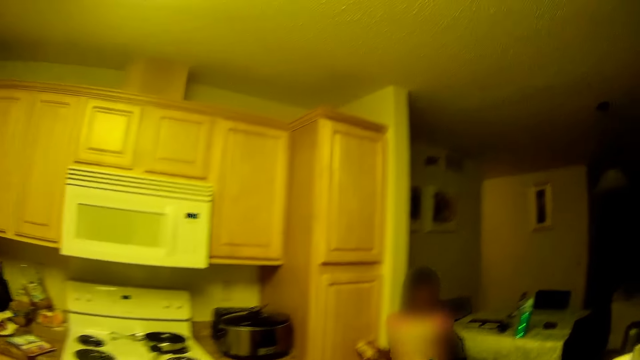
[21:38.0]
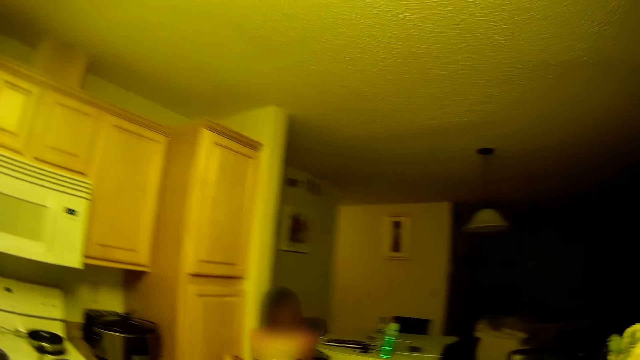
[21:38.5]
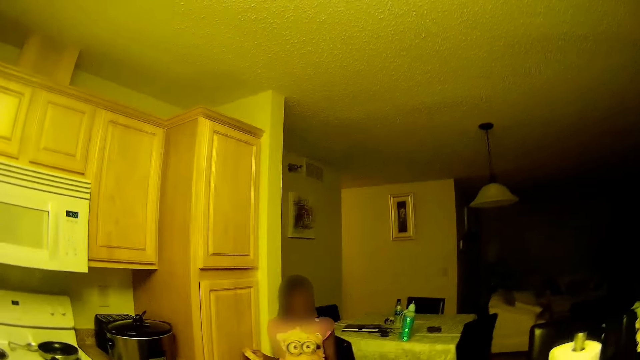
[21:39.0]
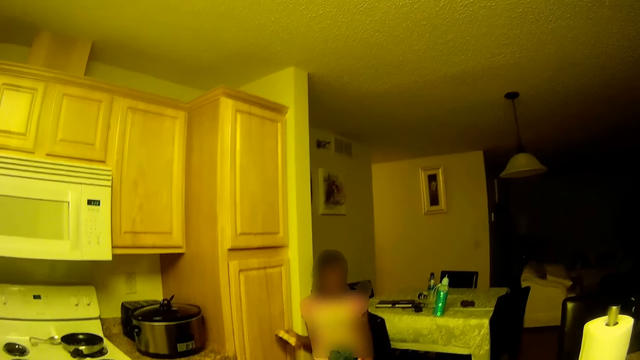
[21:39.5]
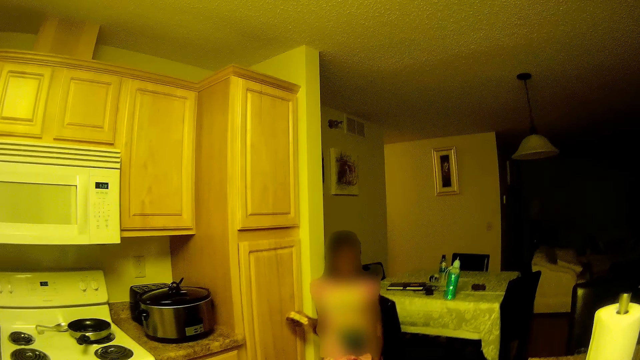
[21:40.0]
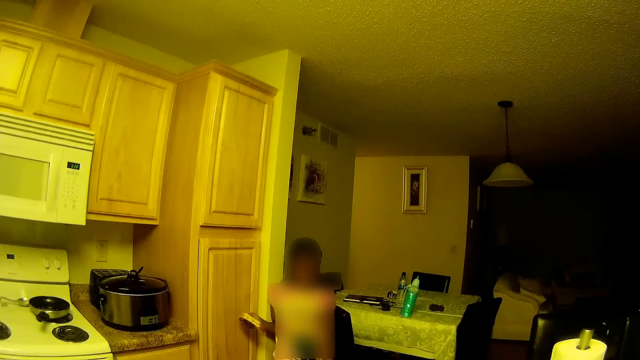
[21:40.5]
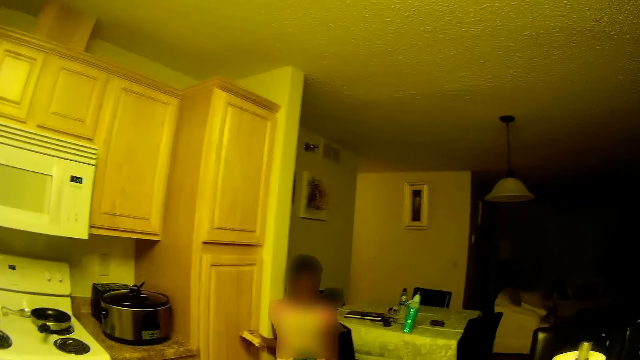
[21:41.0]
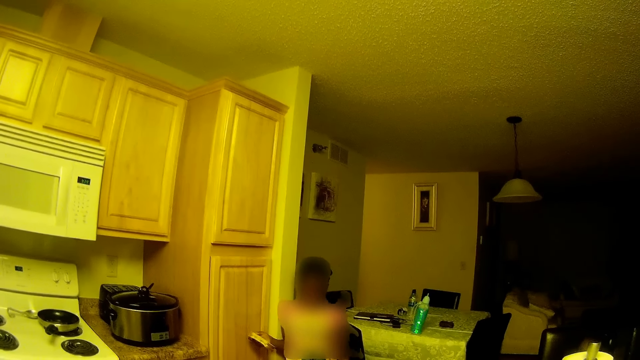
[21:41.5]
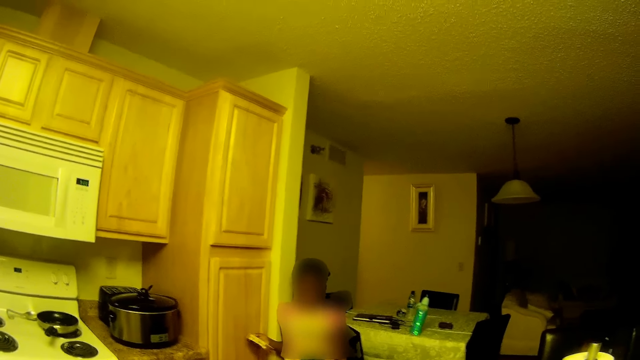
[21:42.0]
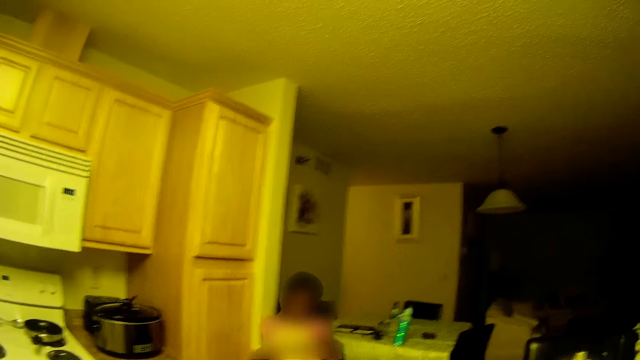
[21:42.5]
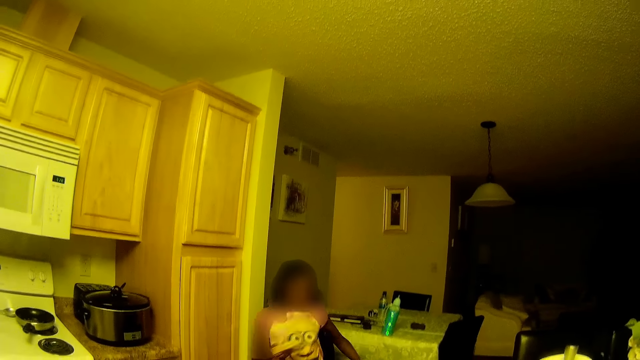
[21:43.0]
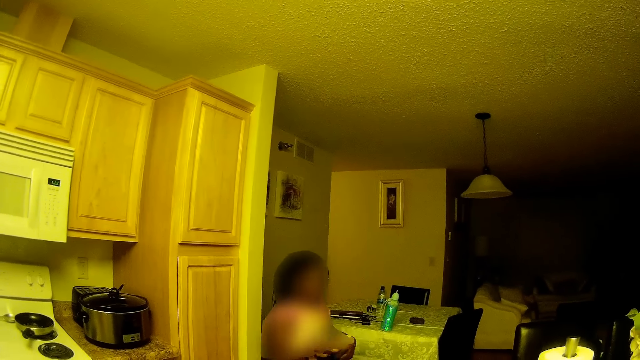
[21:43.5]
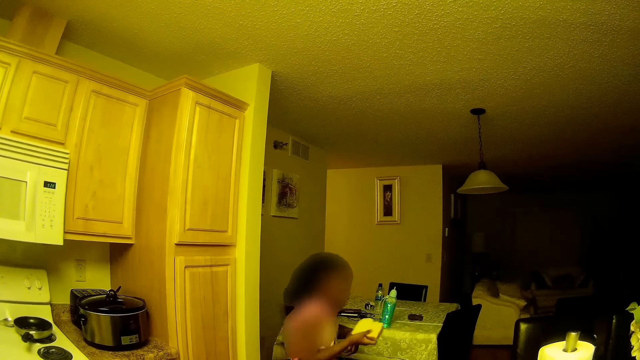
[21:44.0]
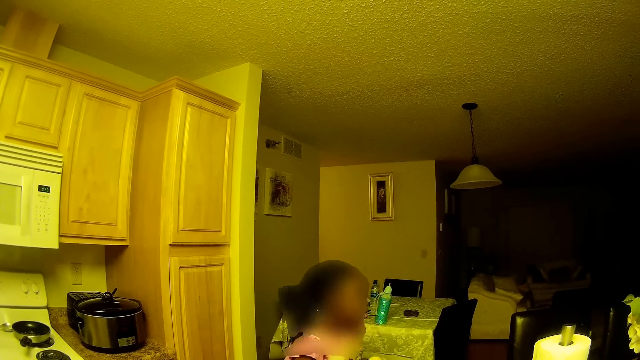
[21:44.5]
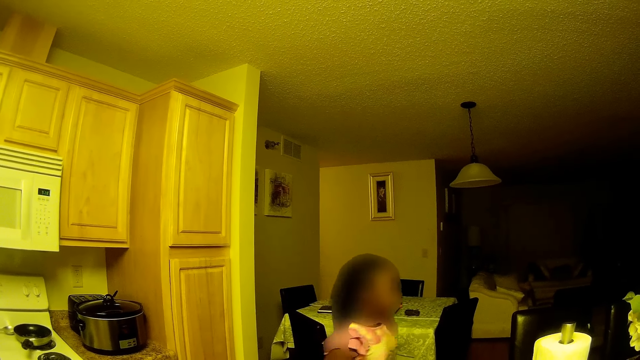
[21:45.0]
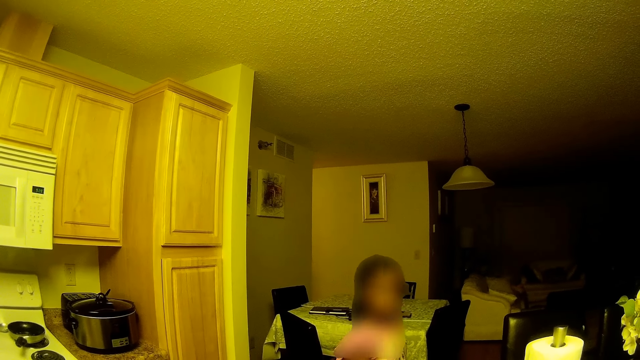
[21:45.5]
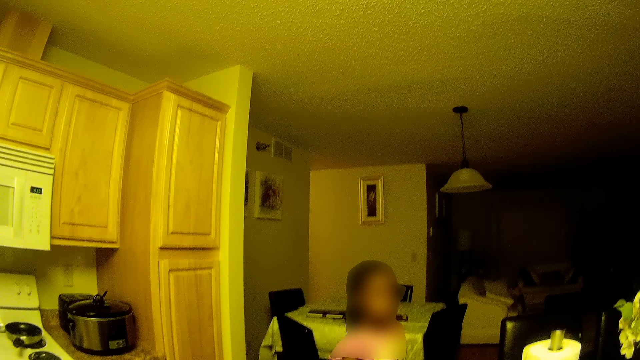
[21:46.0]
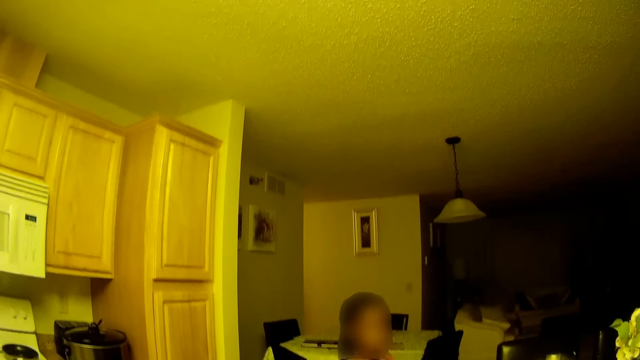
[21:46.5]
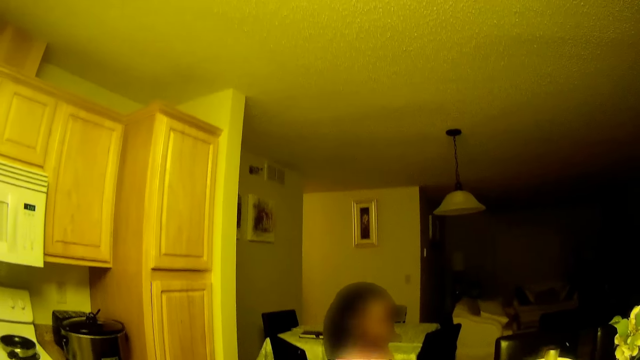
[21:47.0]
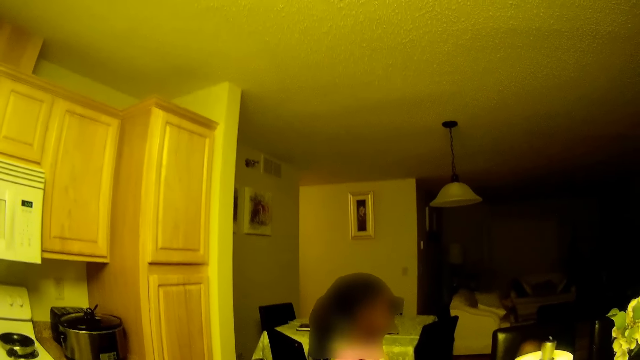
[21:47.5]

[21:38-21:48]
The camera wearer talks to a girl. They interact with the girl.

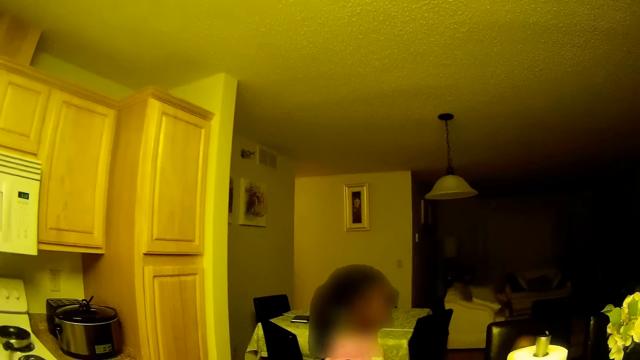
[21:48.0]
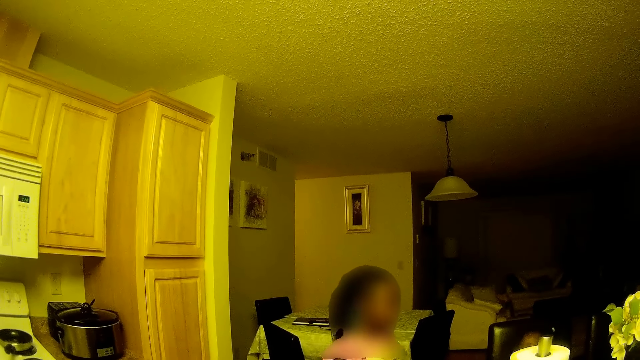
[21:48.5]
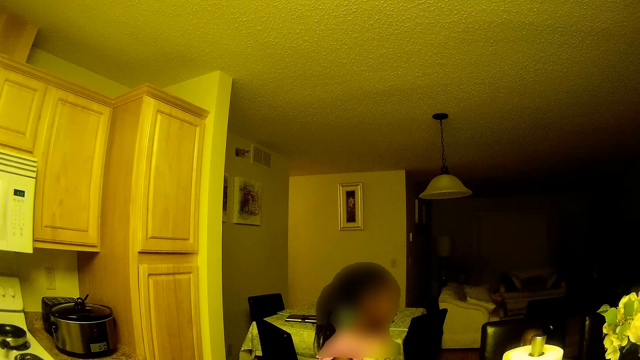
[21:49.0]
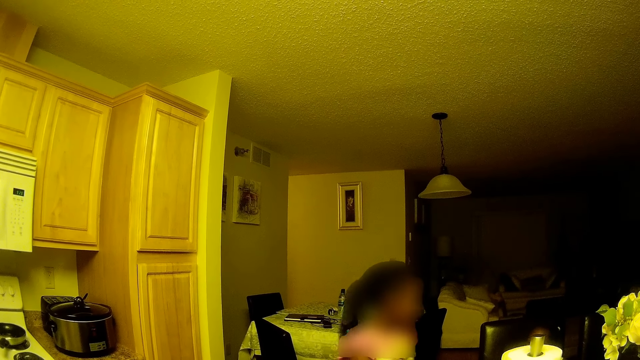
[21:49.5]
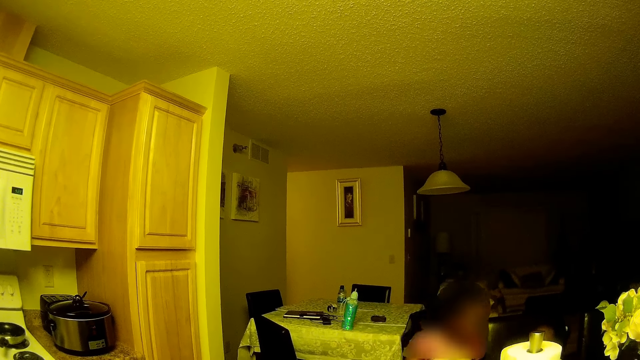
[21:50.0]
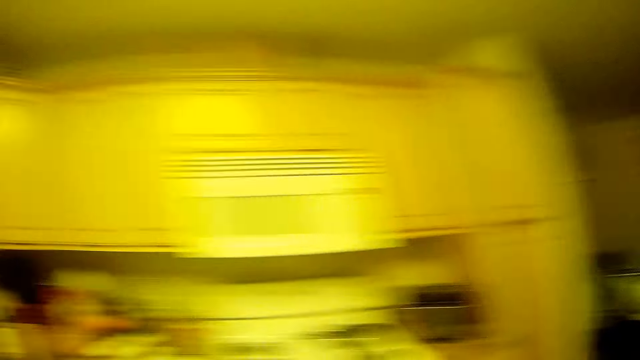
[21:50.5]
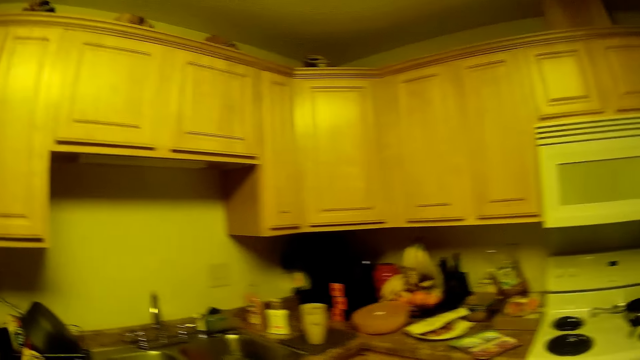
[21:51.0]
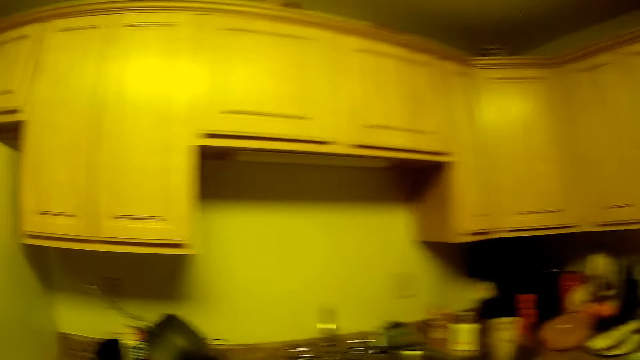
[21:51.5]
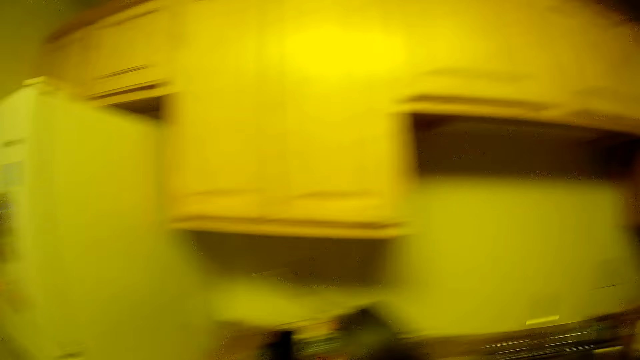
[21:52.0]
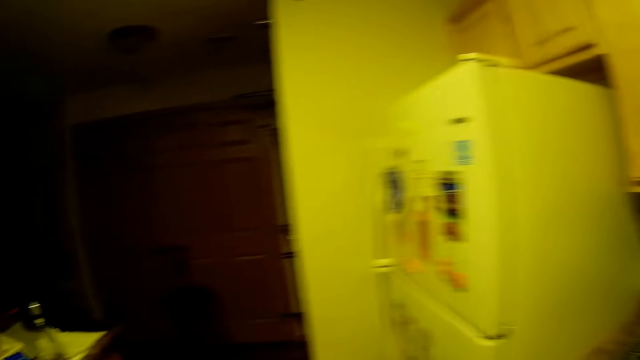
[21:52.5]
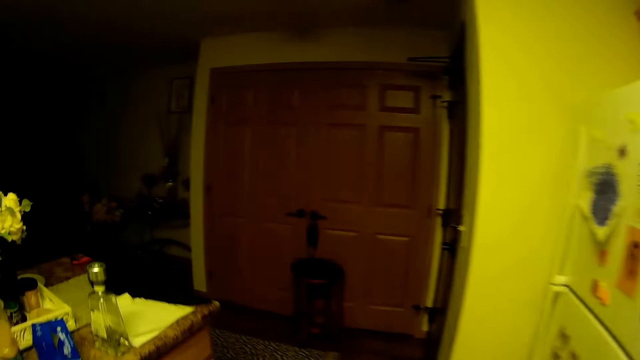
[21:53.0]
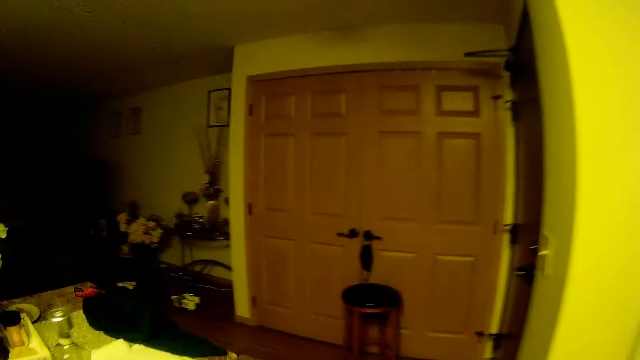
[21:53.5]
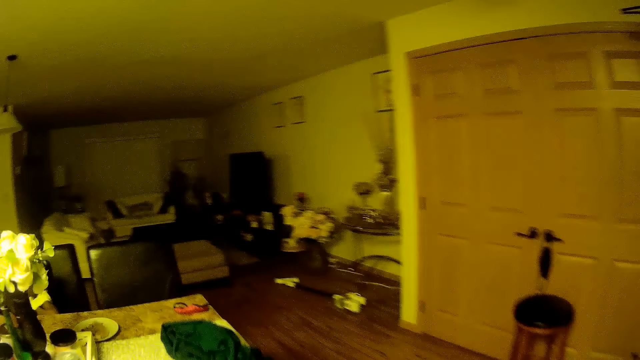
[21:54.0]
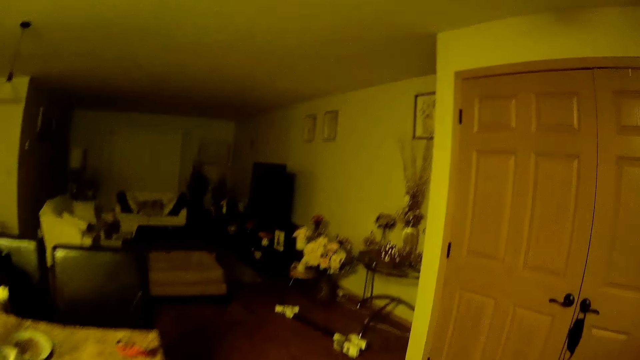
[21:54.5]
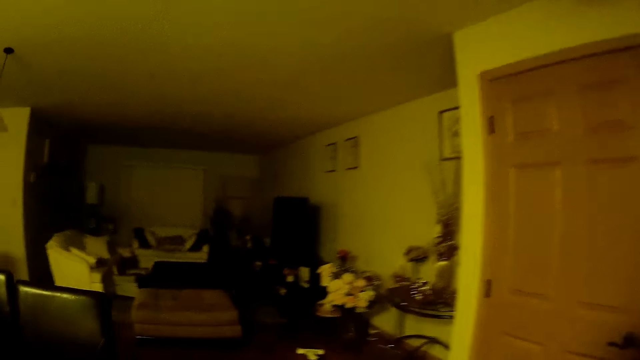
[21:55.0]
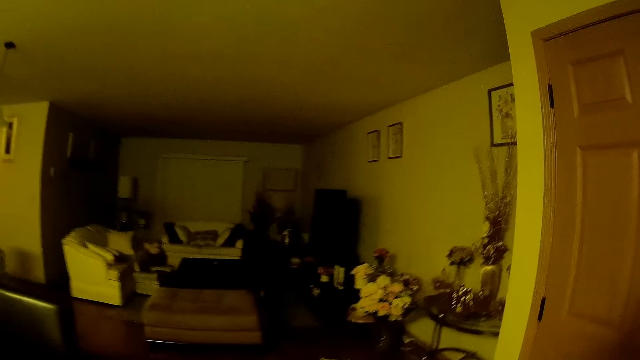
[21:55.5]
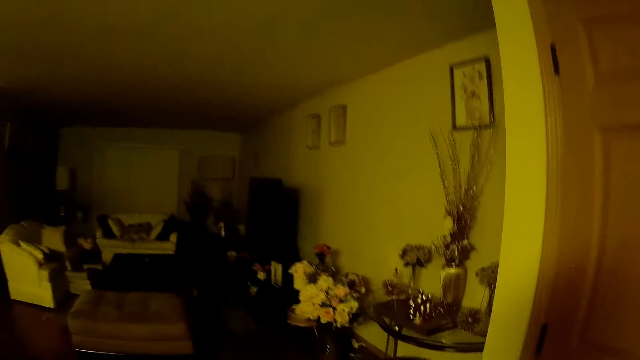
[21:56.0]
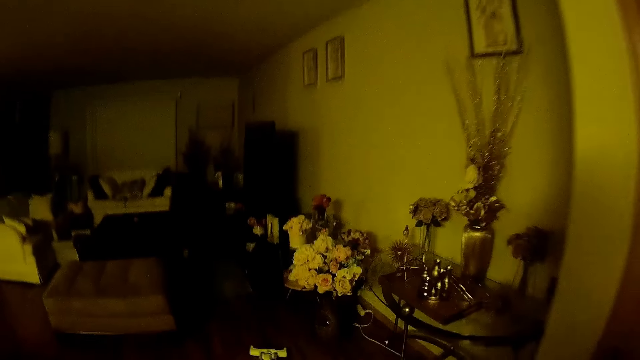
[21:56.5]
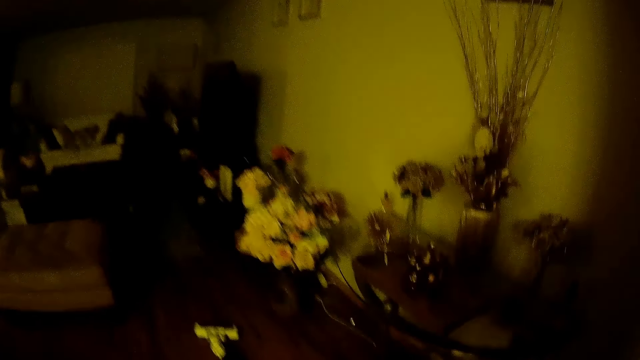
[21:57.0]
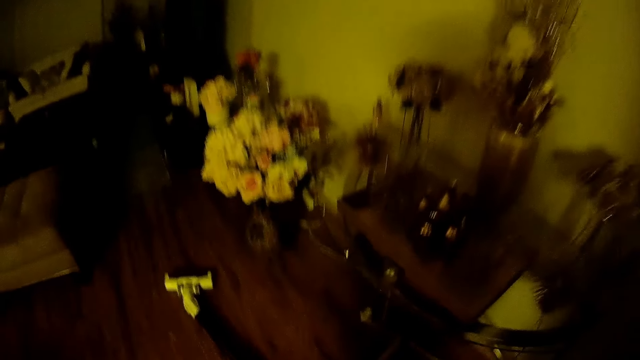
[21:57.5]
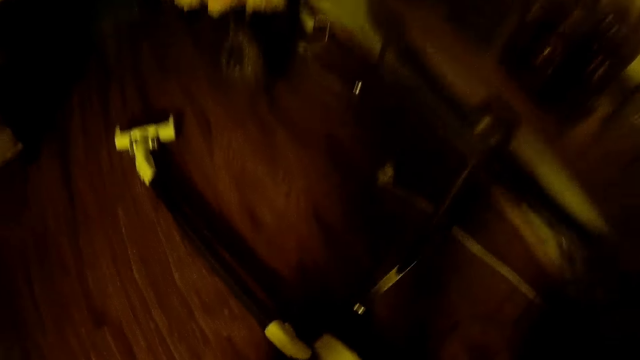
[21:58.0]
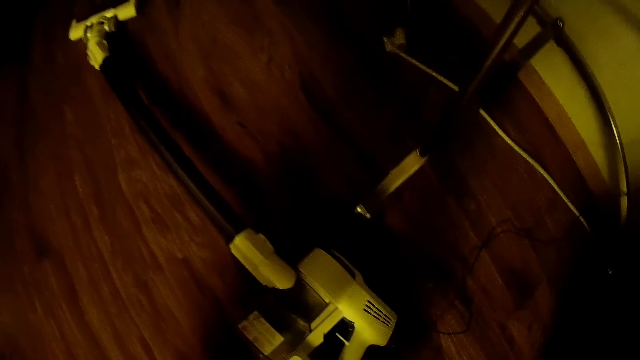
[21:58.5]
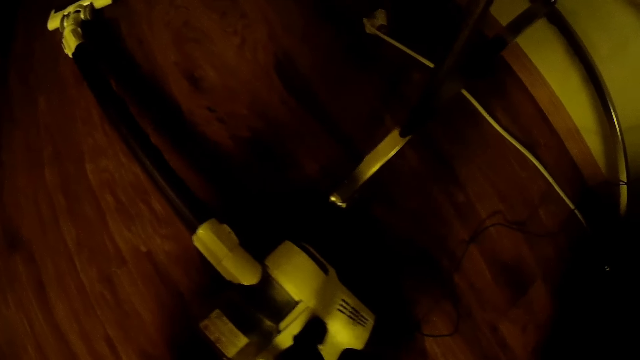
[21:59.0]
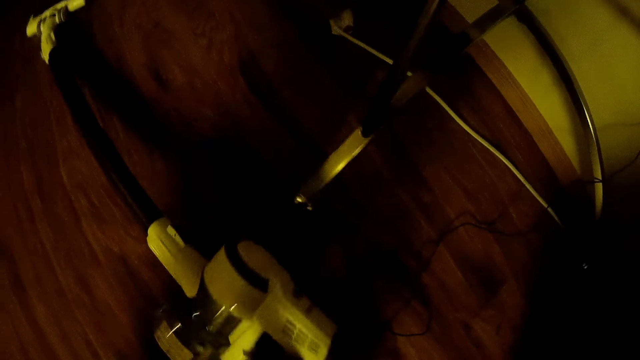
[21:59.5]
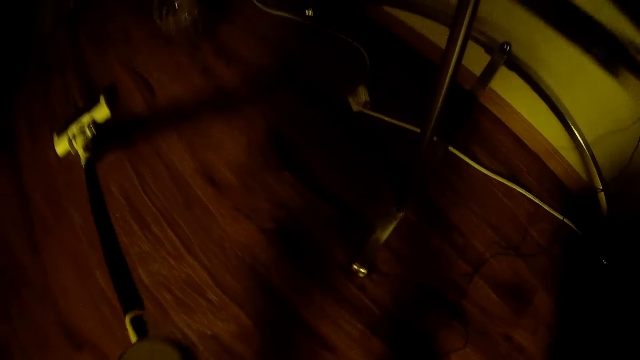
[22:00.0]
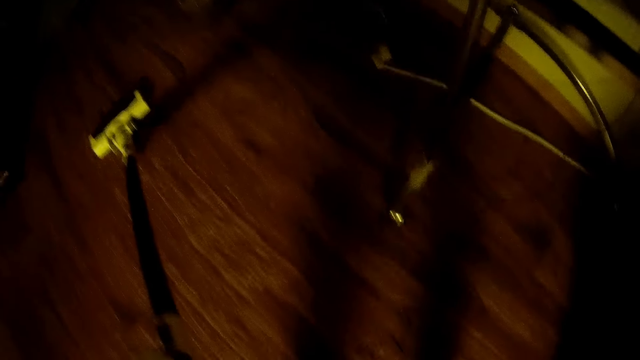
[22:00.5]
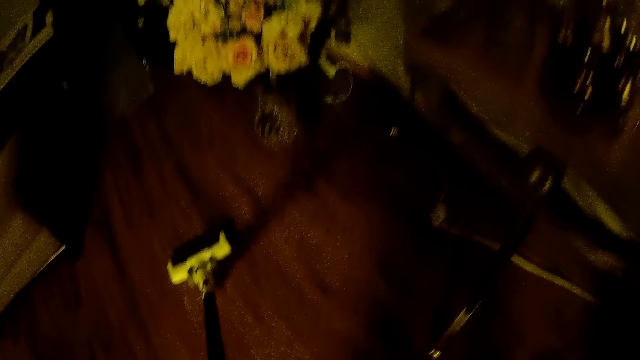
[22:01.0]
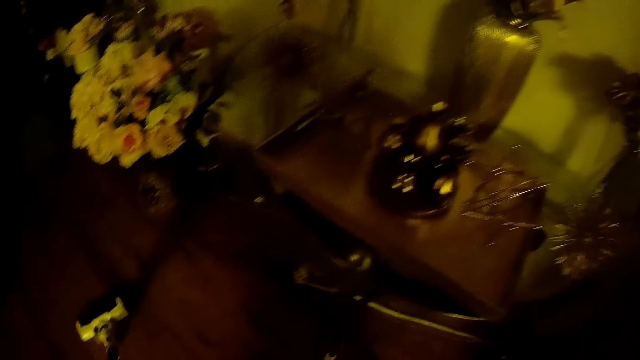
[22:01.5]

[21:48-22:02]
The camera wearer looks around. She walks towards the living room. She picks up a vacuum cleaner from the floor with her right hand.
